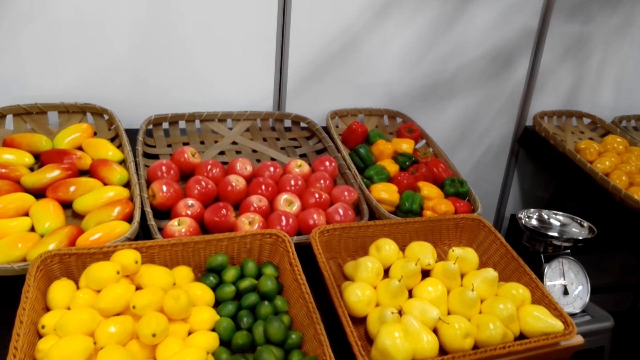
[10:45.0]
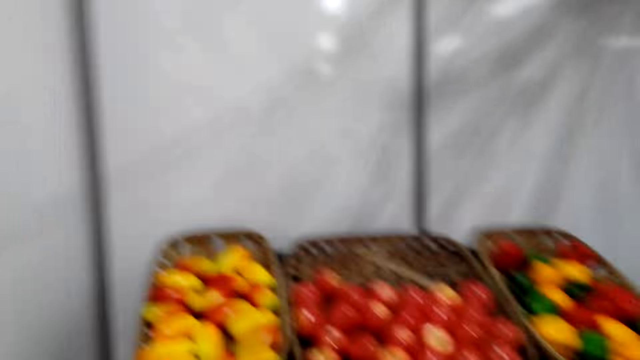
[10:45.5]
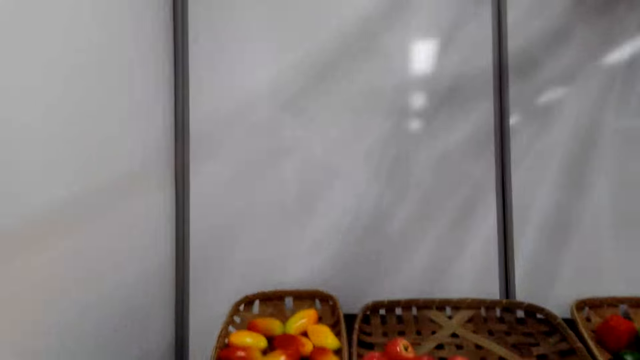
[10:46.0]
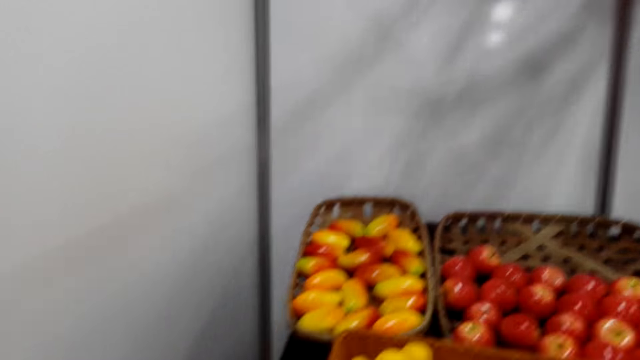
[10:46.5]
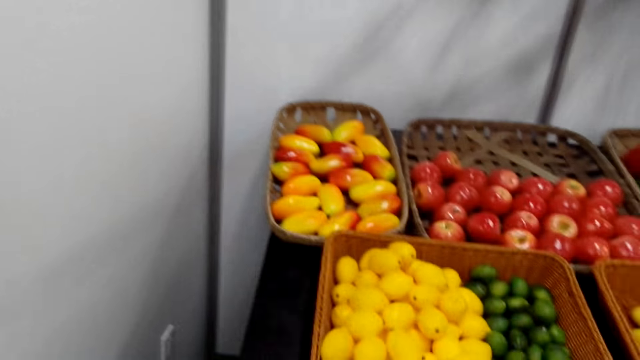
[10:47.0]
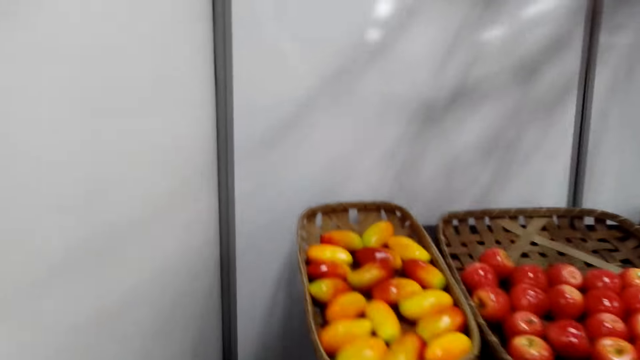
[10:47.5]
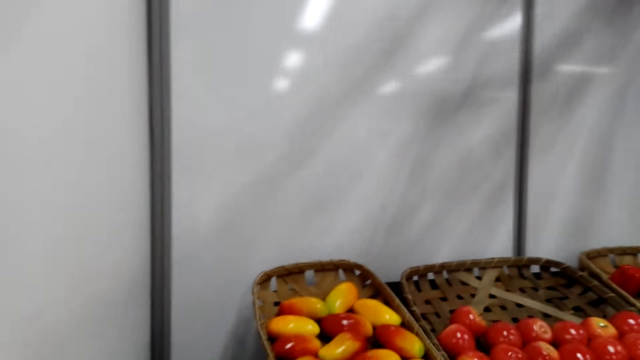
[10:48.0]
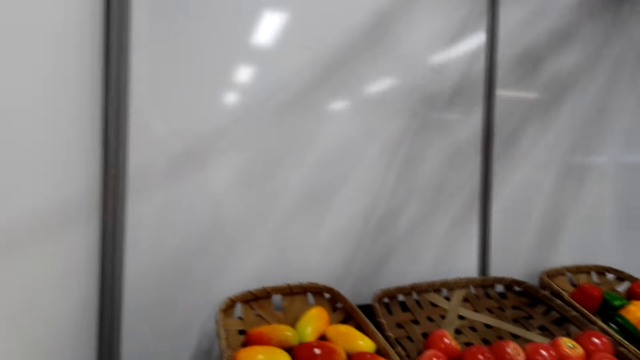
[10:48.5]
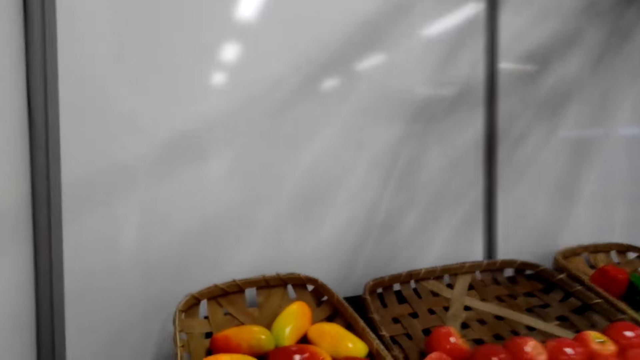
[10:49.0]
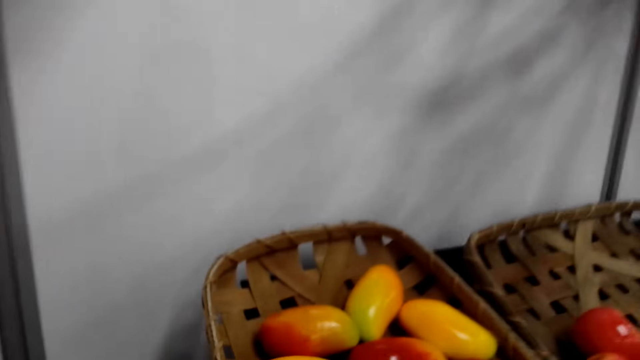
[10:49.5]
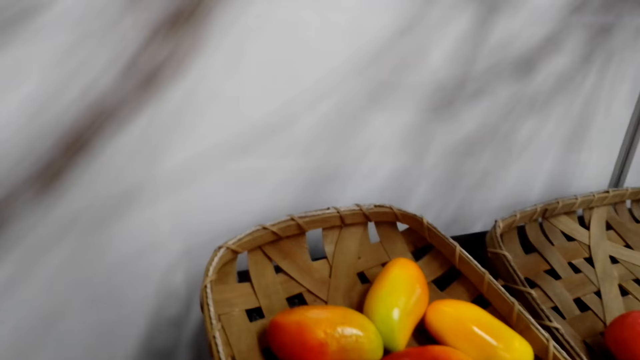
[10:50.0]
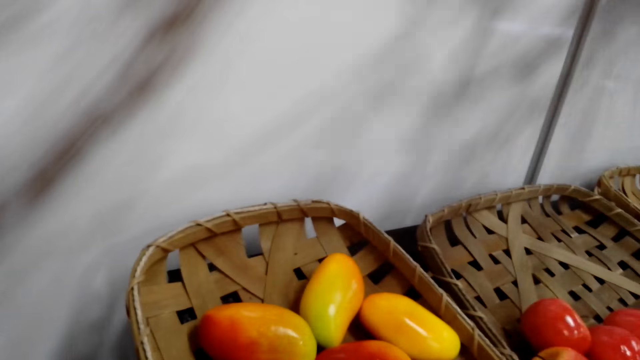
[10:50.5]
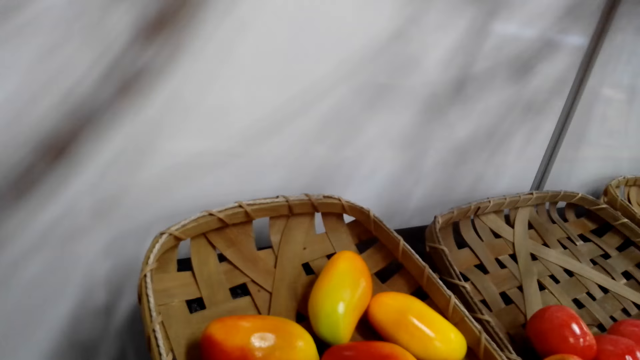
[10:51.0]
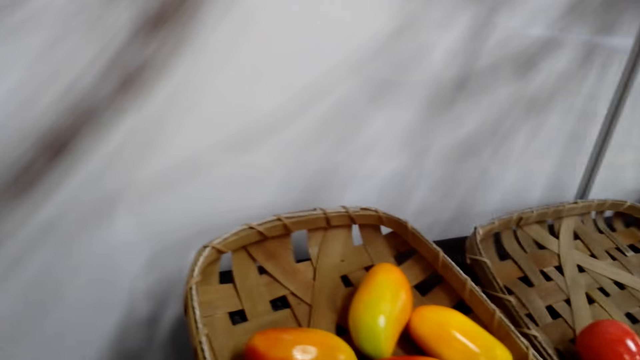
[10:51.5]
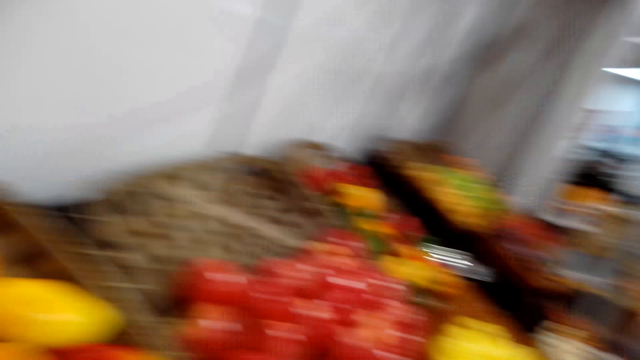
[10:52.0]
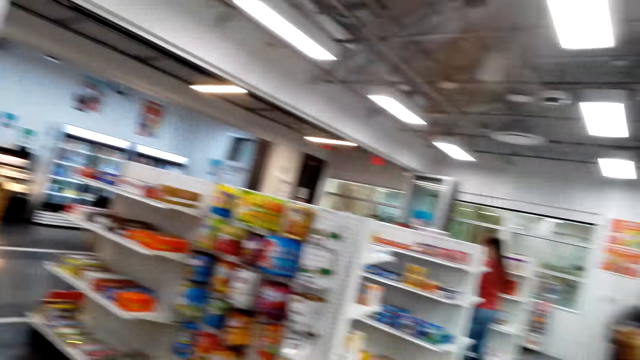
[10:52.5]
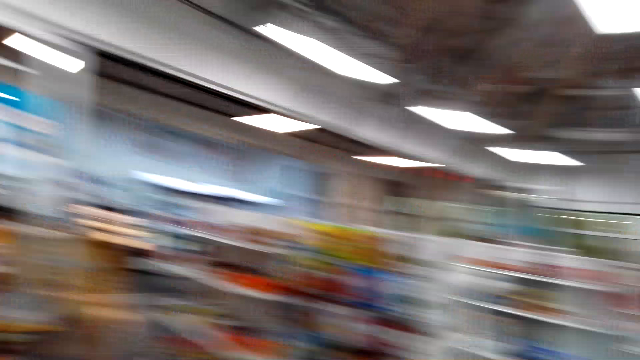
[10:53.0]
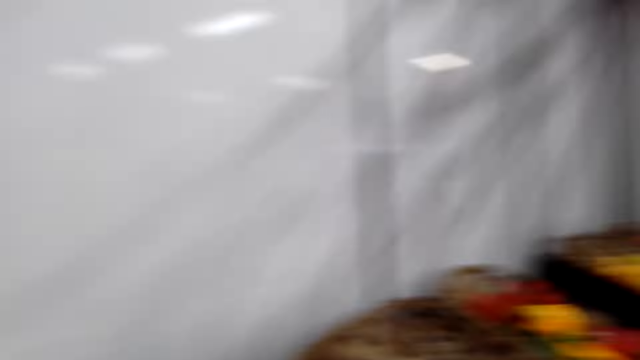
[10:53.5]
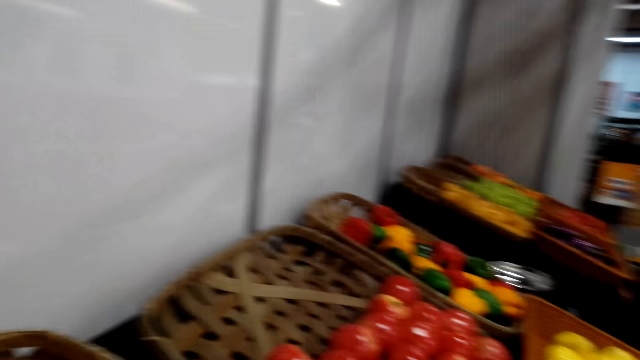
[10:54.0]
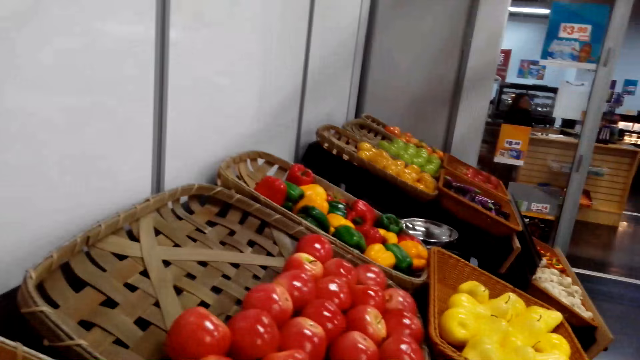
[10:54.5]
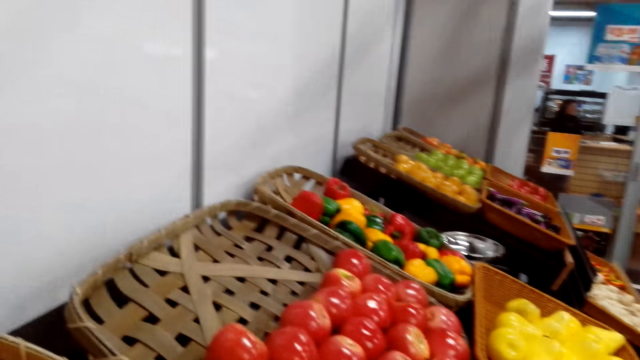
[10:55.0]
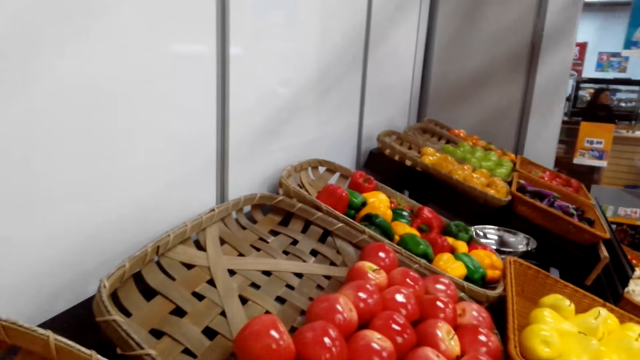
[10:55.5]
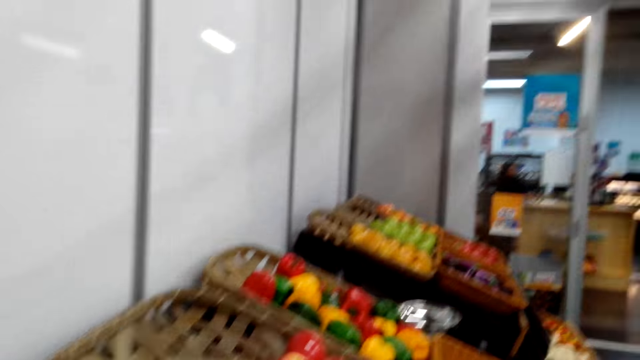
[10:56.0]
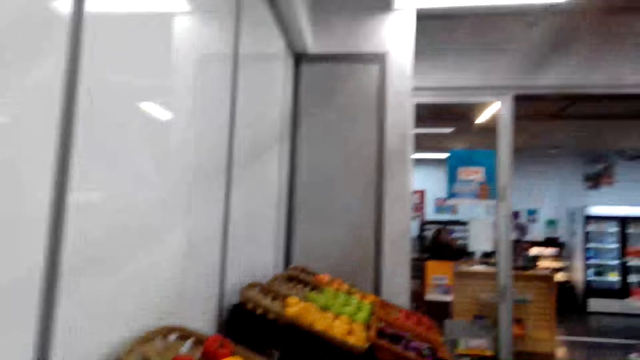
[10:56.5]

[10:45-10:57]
The camera wearer selects the mangoes in the basket. A woman and another woman move around the shop.

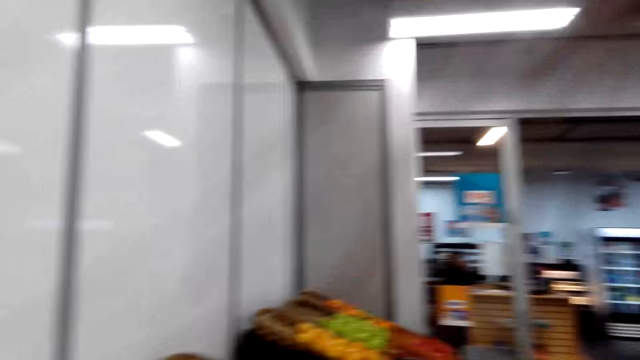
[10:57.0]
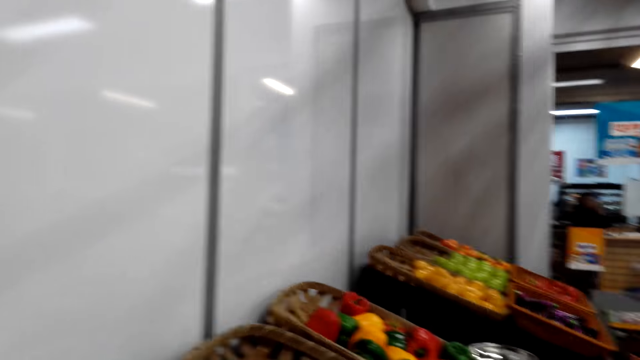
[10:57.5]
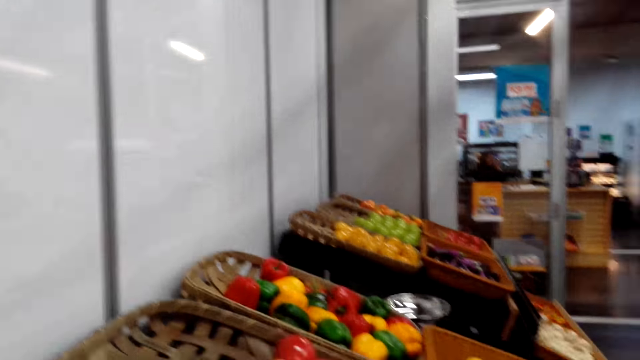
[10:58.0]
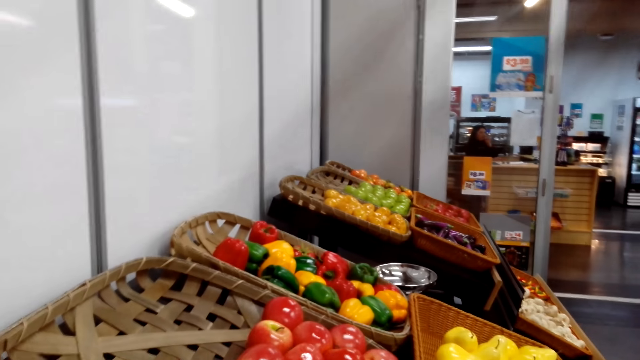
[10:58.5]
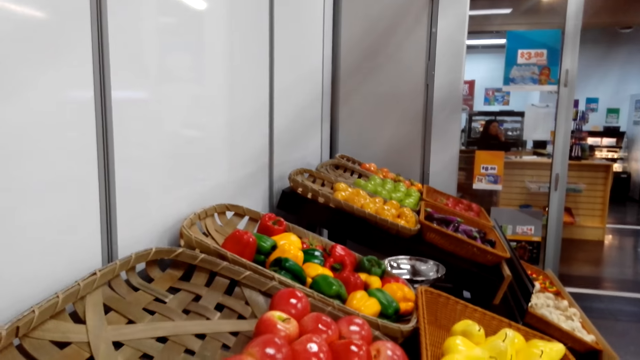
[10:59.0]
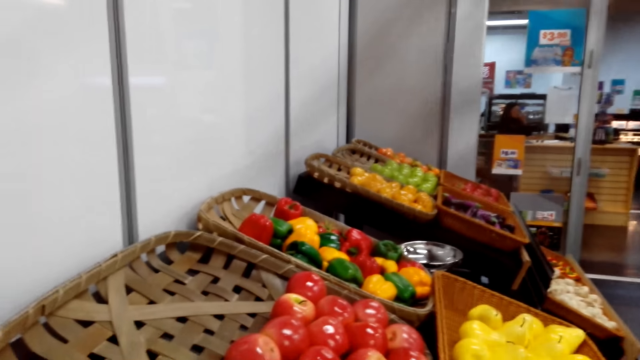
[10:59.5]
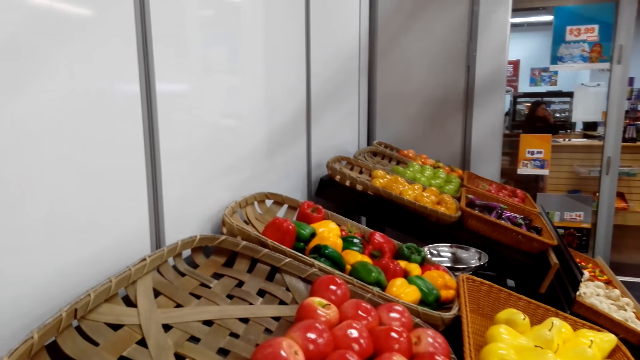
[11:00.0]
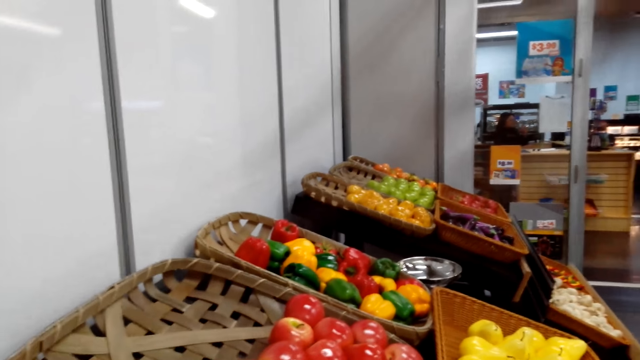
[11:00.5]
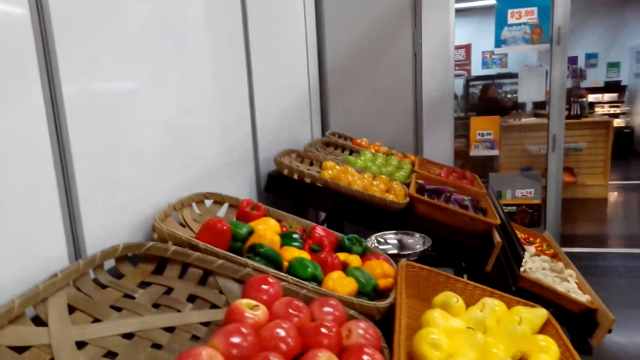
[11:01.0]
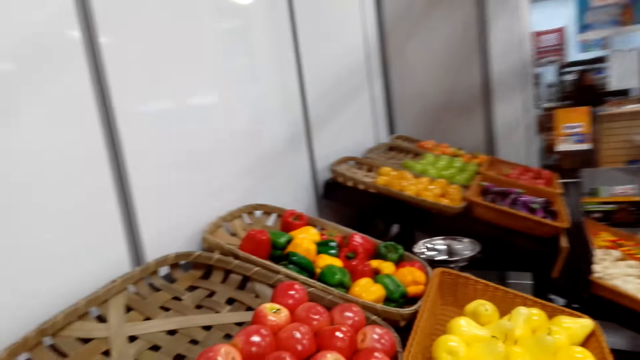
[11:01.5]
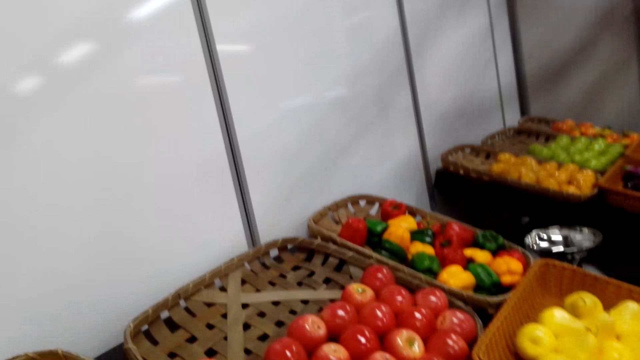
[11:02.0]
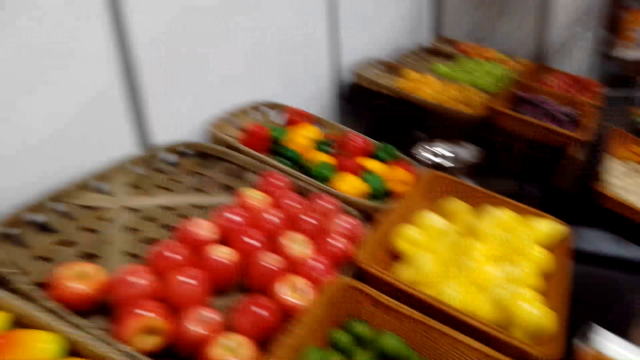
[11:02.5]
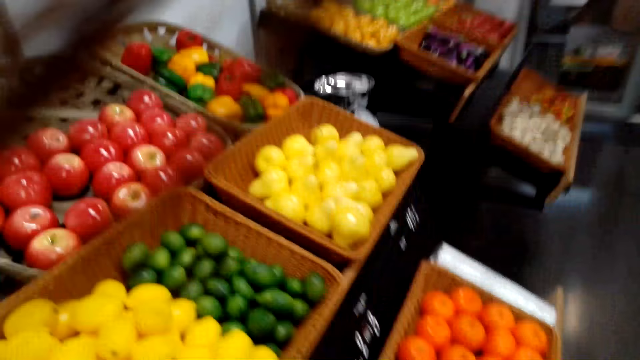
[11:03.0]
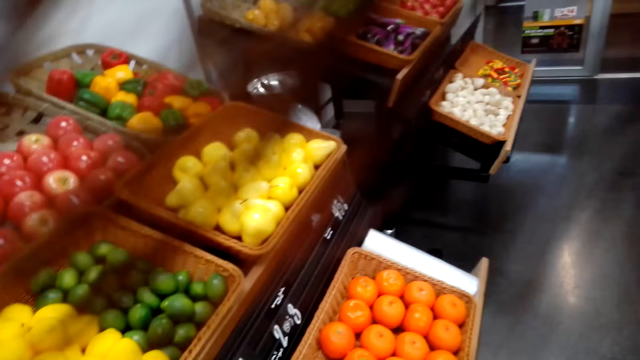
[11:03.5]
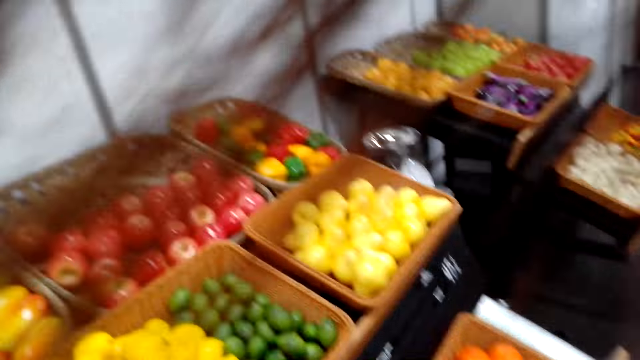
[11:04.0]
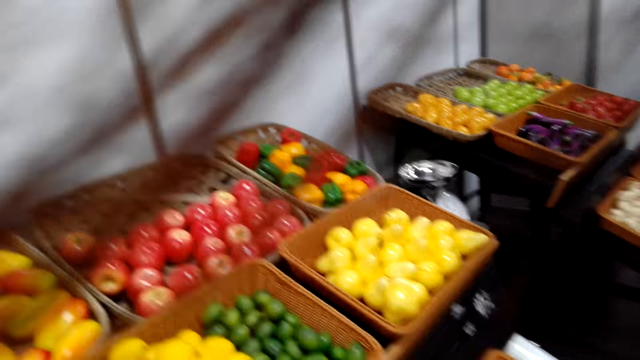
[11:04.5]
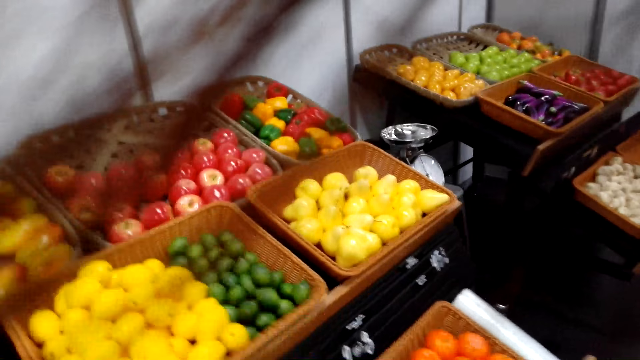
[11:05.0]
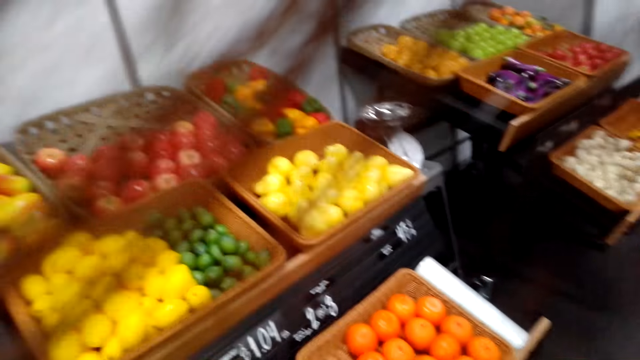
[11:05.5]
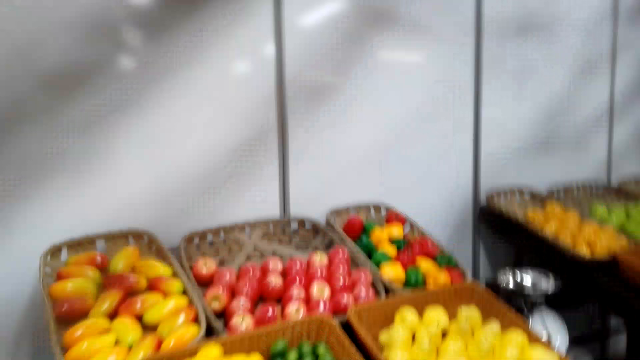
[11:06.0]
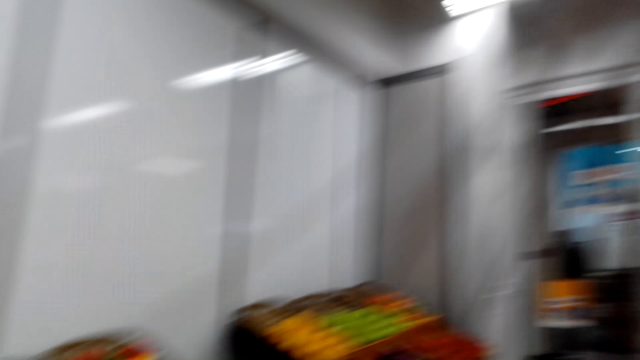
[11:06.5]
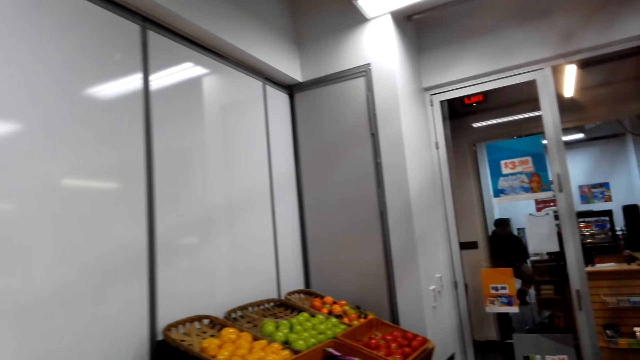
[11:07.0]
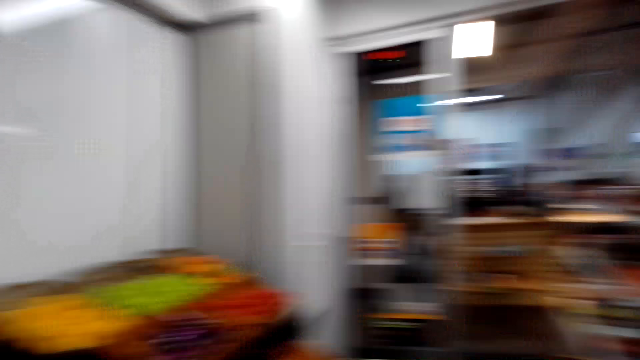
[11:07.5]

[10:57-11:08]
The first woman demonstrates something to the other woman. The camera wearer stares at the fruits.
